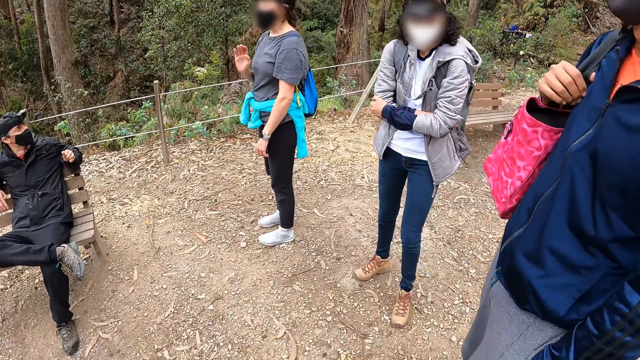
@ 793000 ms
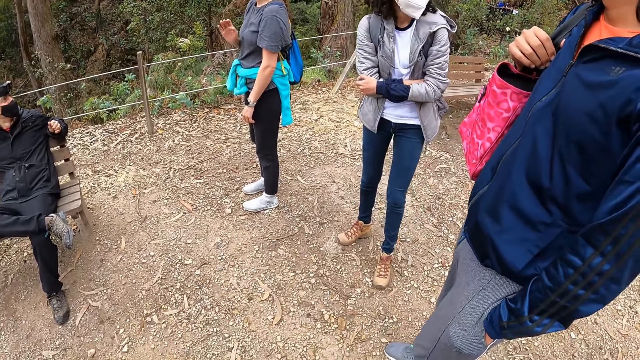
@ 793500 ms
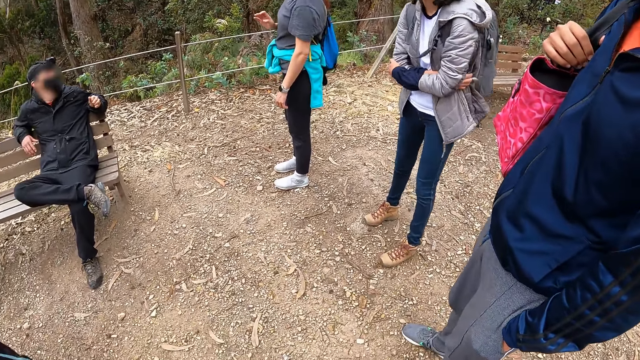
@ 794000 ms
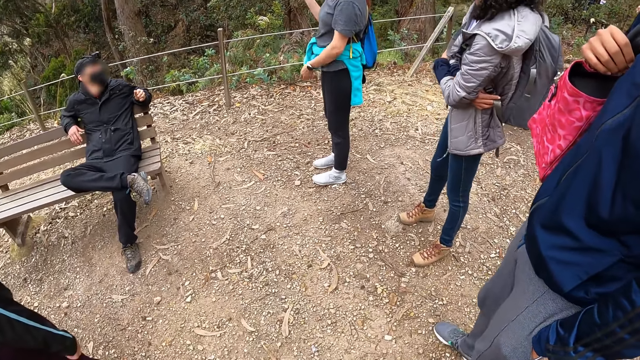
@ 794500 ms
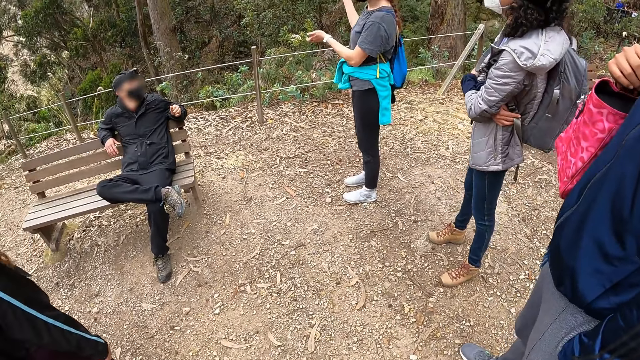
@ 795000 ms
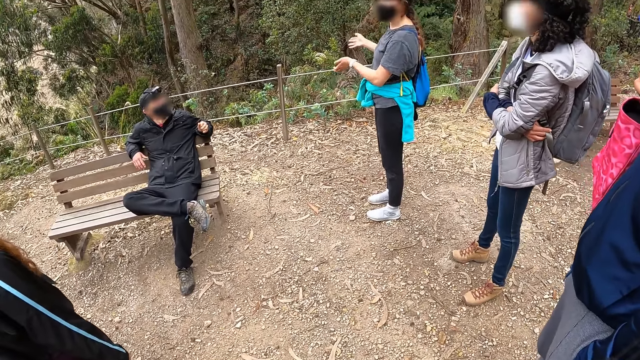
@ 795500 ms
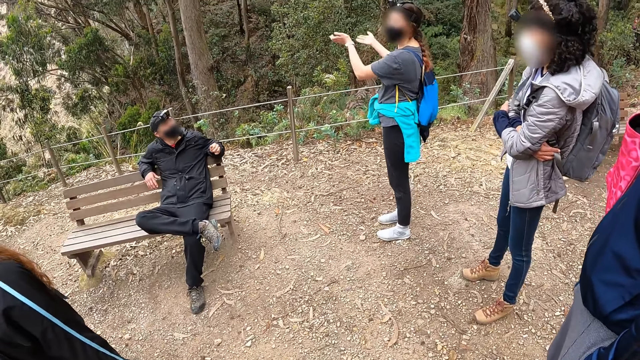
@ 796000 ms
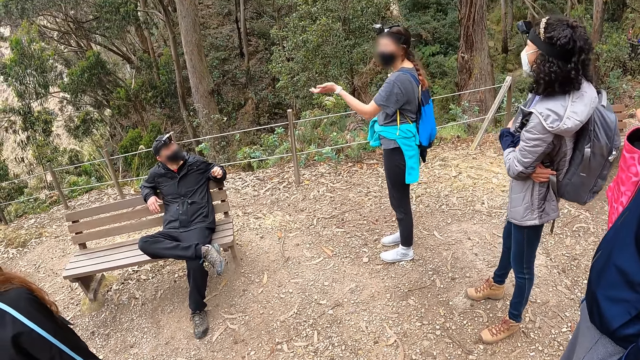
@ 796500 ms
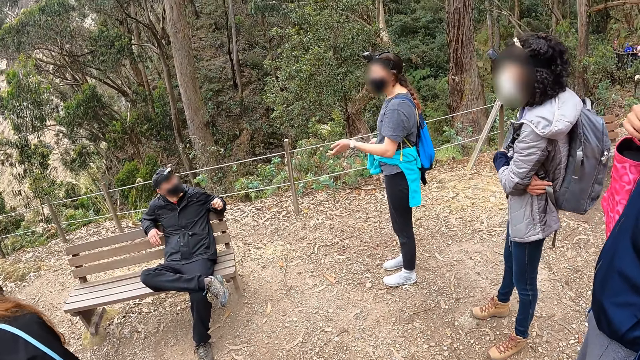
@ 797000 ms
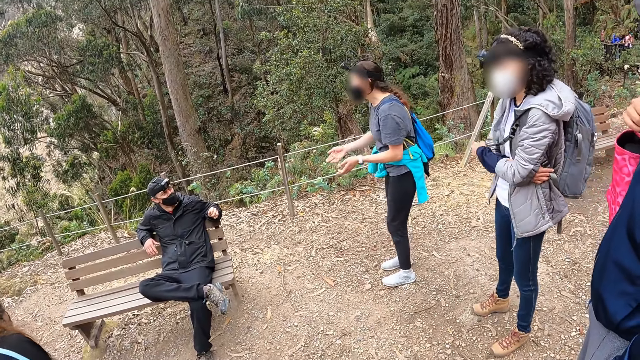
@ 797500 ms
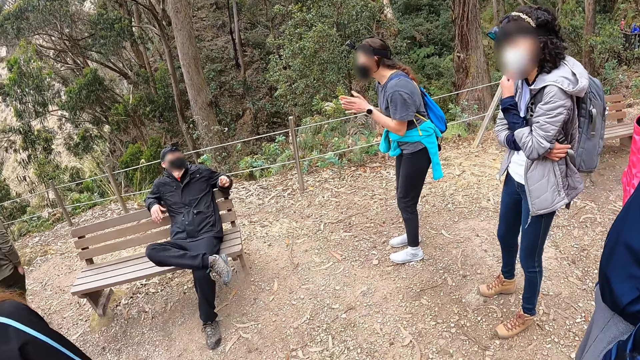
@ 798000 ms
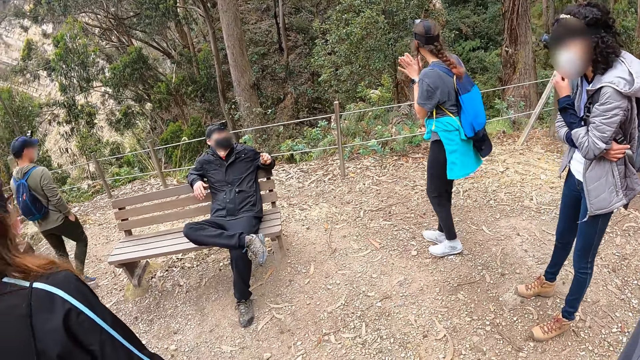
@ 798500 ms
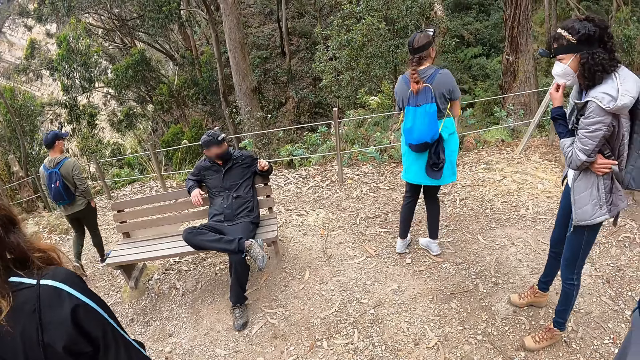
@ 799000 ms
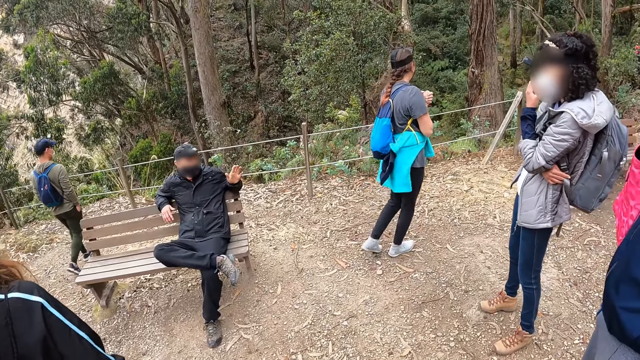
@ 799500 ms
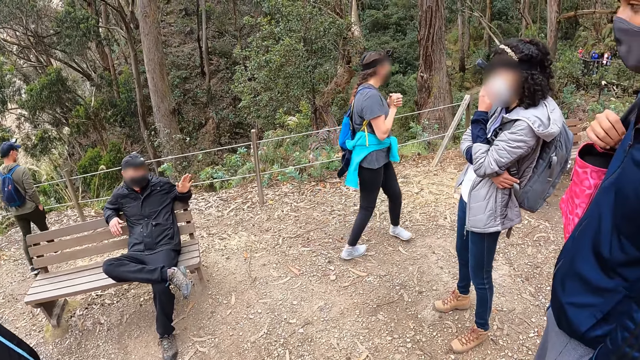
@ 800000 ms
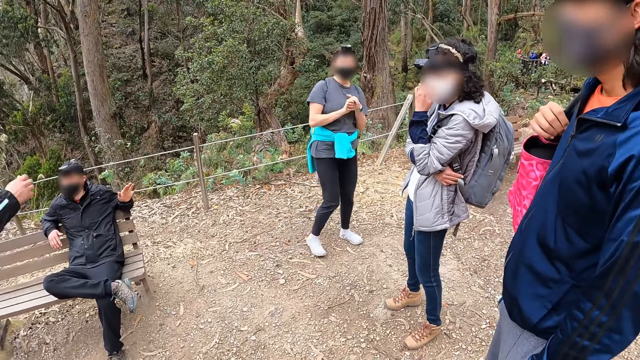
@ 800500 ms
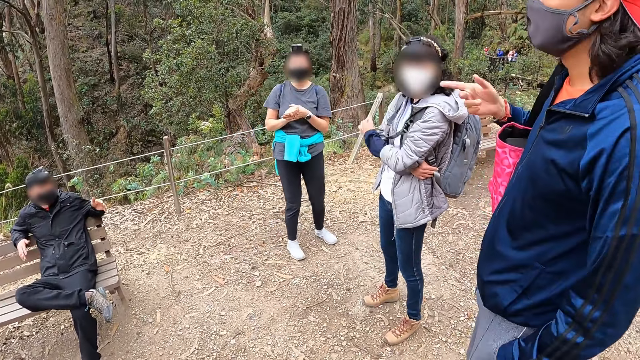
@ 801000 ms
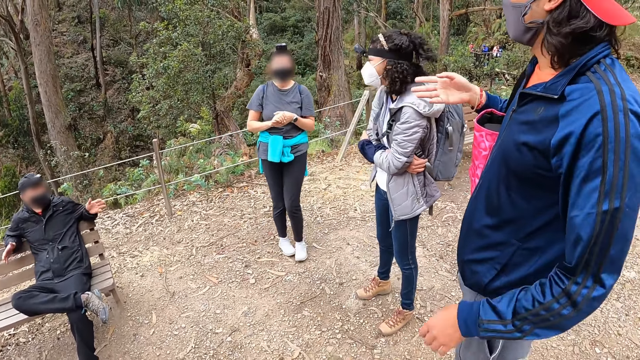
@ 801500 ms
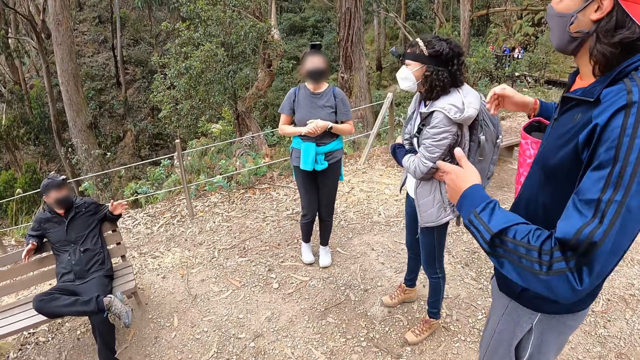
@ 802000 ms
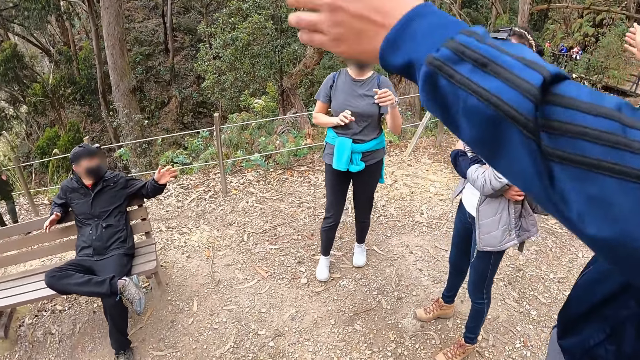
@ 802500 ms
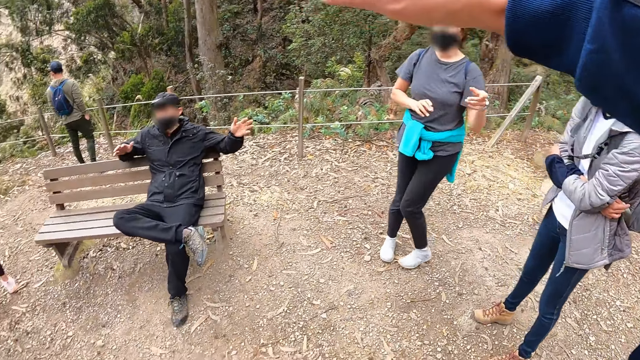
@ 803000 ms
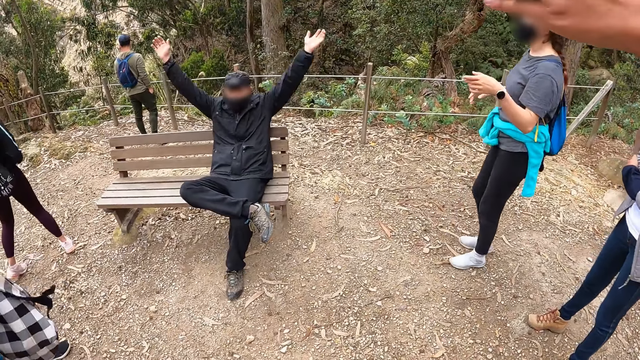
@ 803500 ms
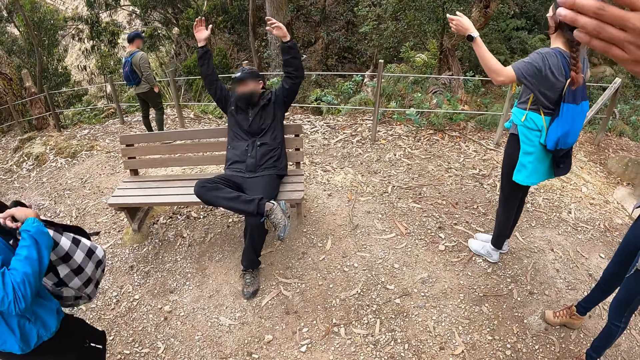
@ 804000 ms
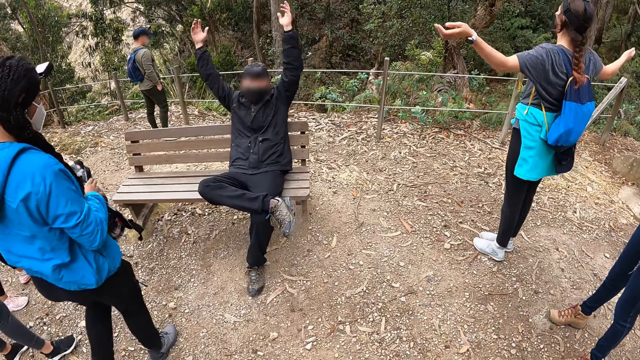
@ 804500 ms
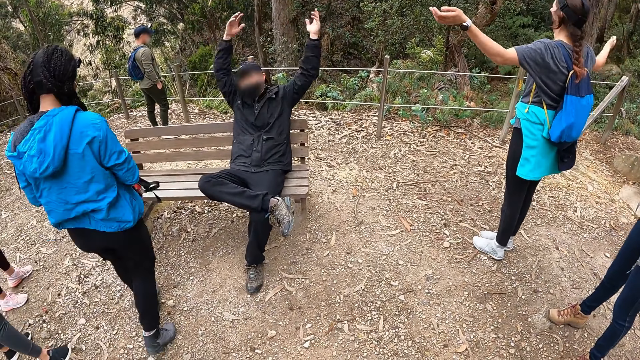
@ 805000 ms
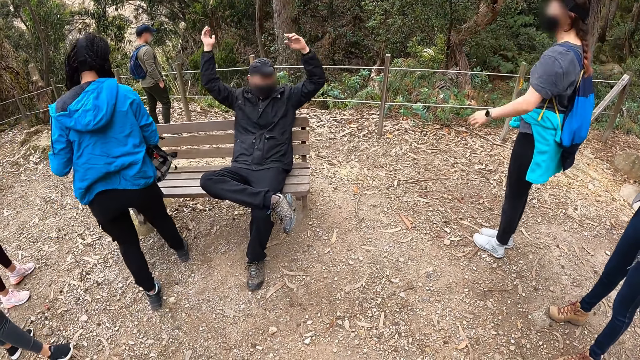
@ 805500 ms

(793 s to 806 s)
A lady puts her hand on her mouth. Another lady turns around. A man moves his hands. Another man moves his hand. The other lady moves her hands. Another lady puts her bag on the bench.

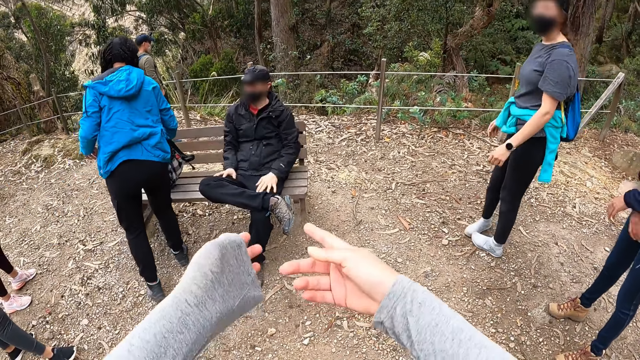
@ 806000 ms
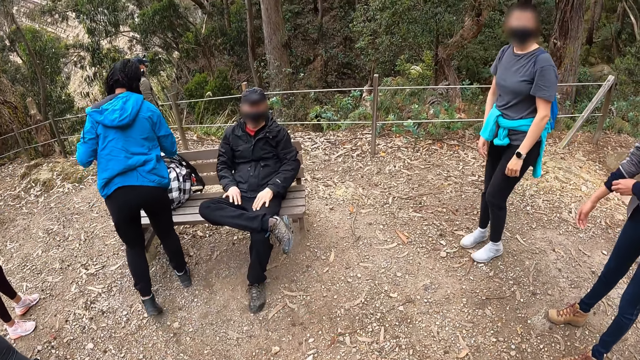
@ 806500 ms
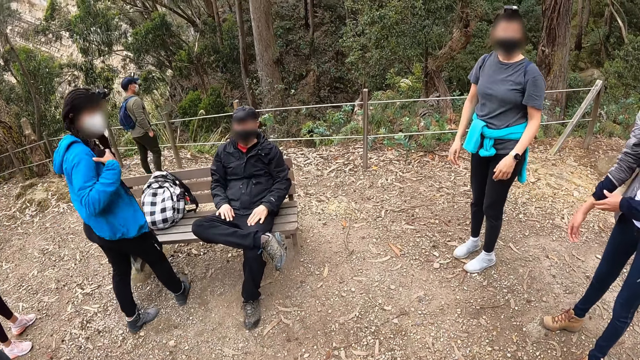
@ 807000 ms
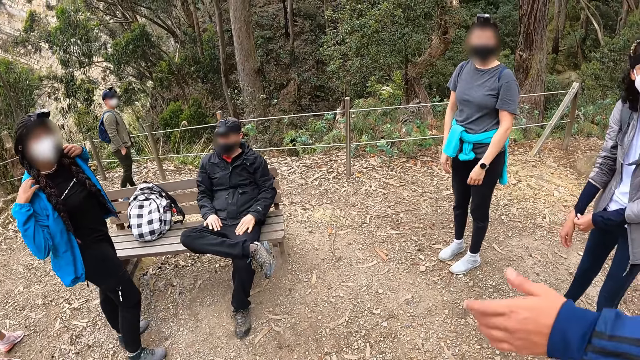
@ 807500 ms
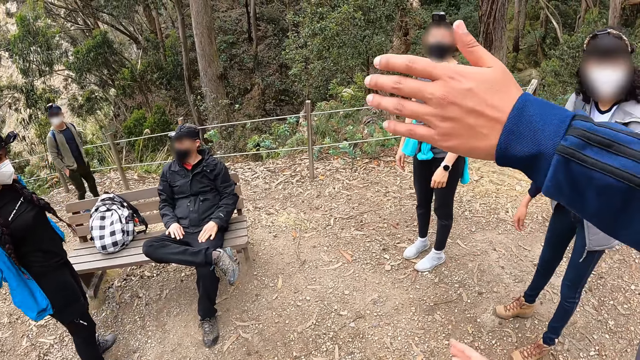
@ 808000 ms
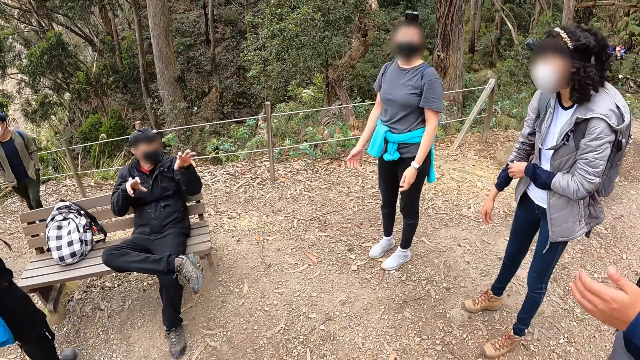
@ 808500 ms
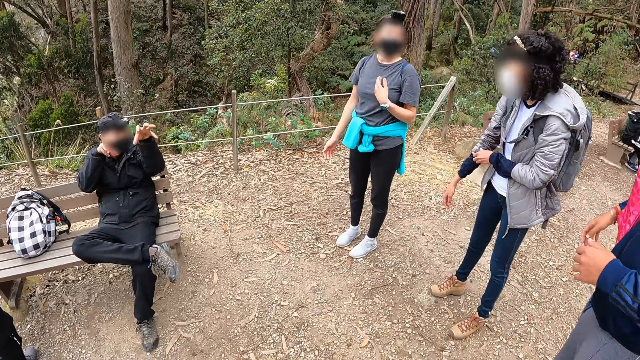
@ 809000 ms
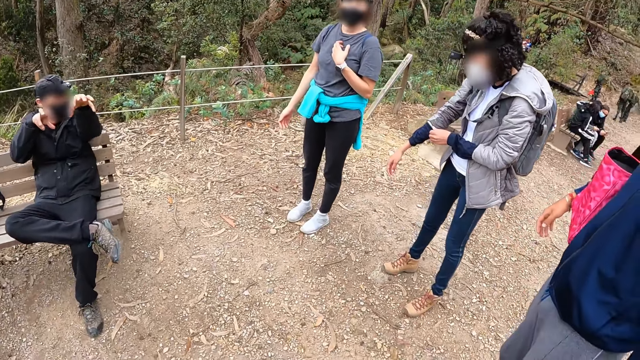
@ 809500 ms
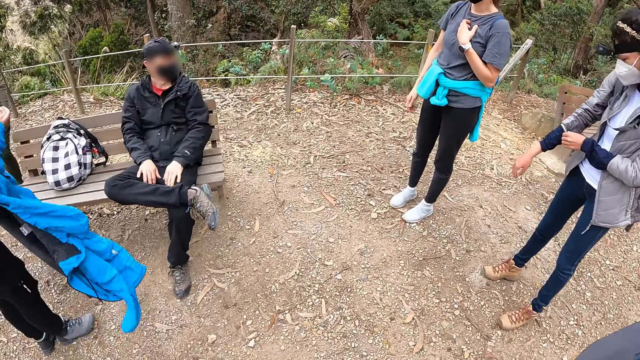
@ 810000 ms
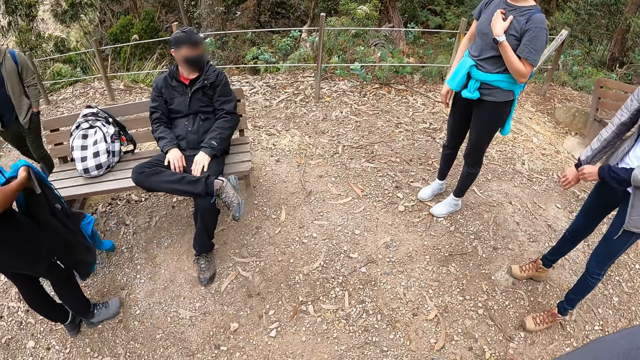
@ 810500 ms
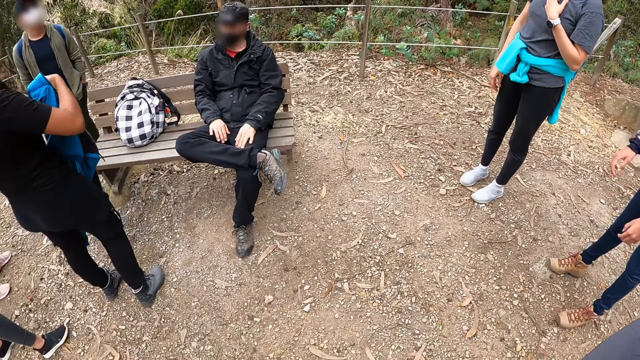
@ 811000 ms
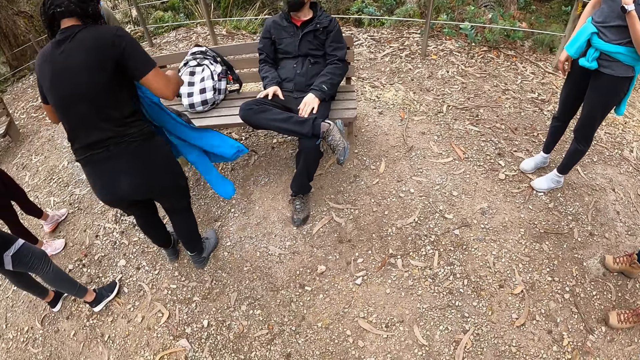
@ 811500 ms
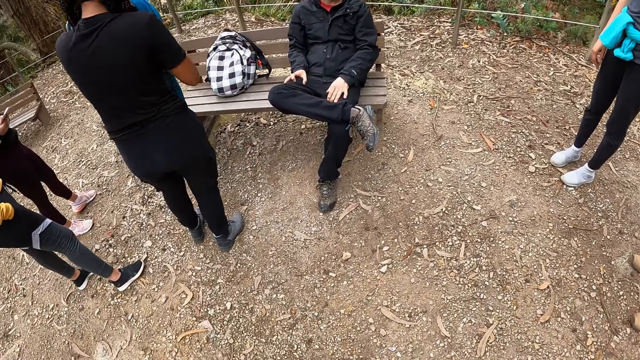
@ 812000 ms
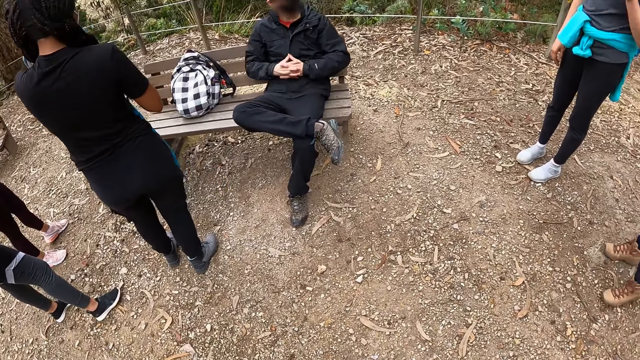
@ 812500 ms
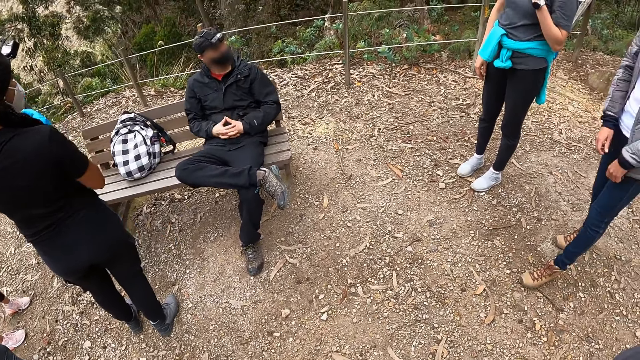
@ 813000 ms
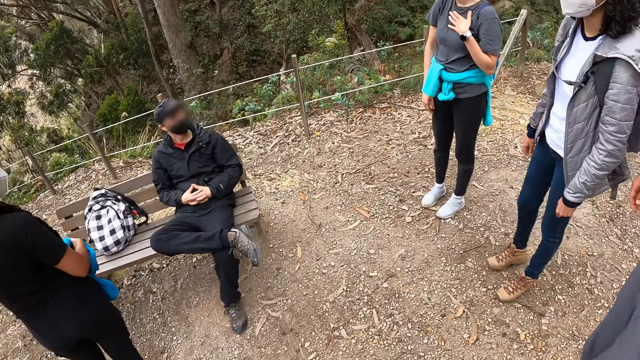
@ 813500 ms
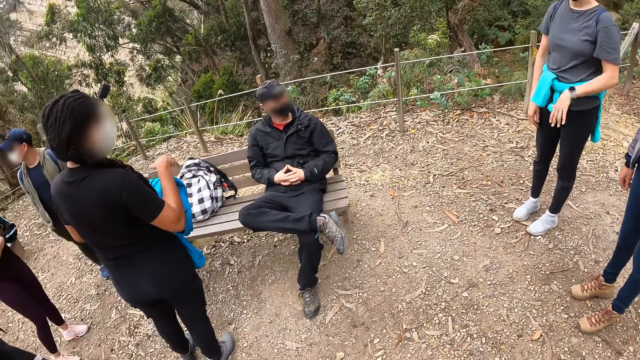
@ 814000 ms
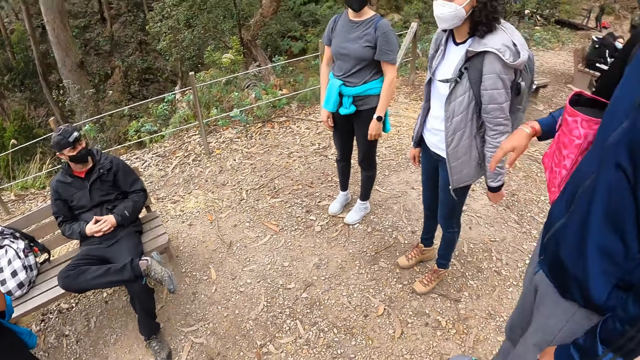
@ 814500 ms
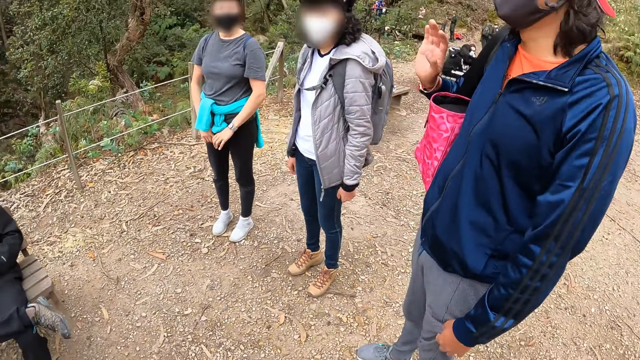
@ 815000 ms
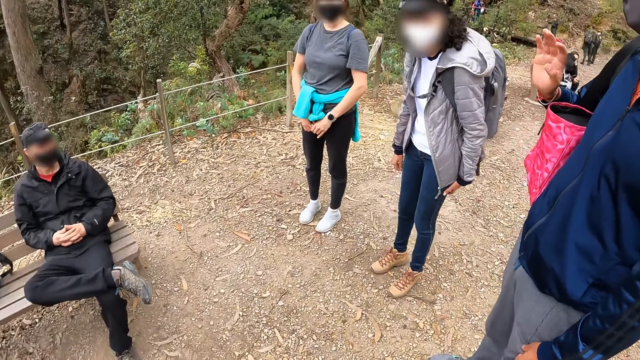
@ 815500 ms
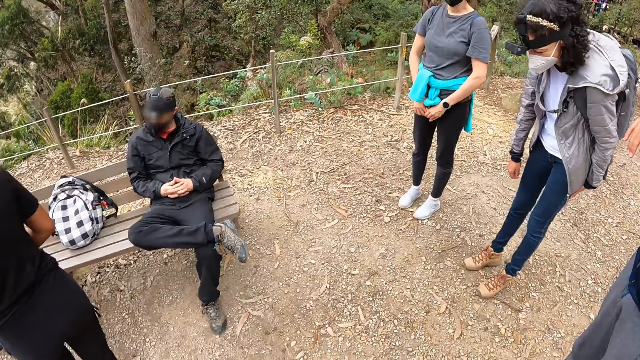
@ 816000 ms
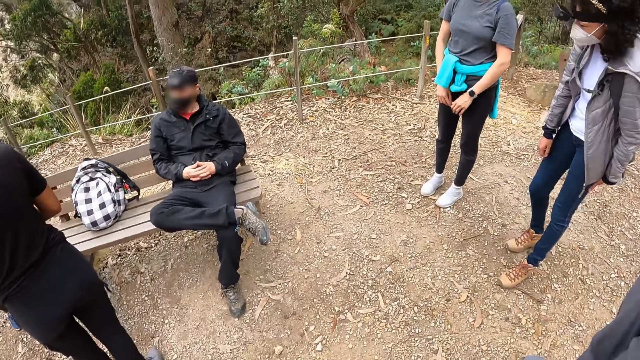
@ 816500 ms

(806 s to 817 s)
The camera wearer moves her hands. A man moves his hand. A woman pulls off her jacket with both hands. Another man moves his hands. The woman holds her jacket. The woman folds her jacket with both hands. The other man puts his hands together. A lady moves forward. The first man moves his hand.
